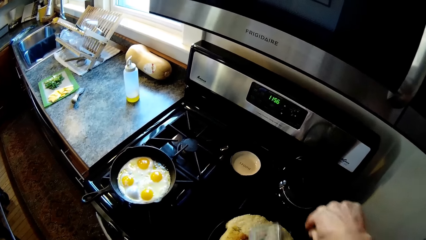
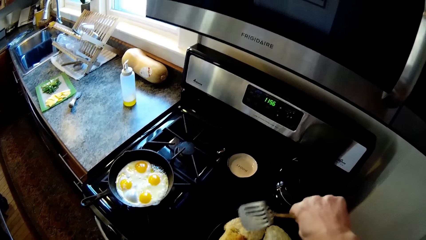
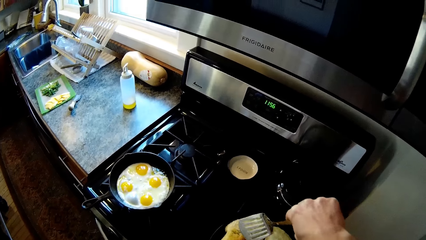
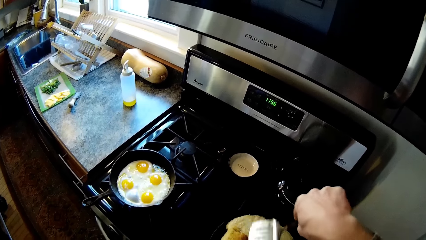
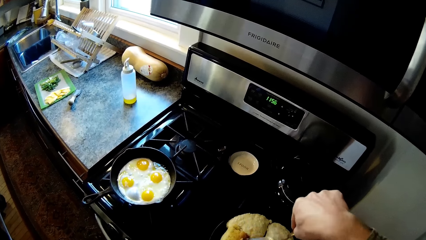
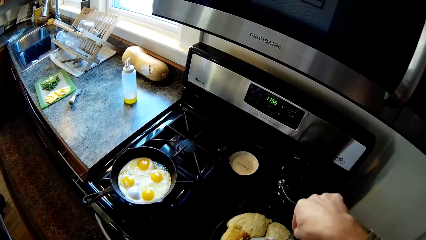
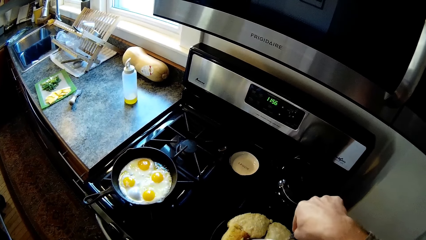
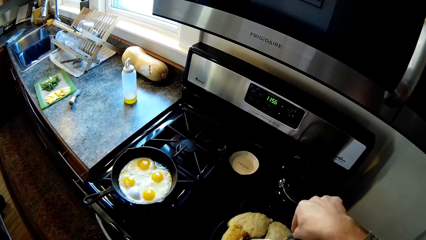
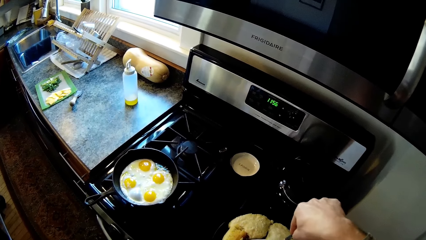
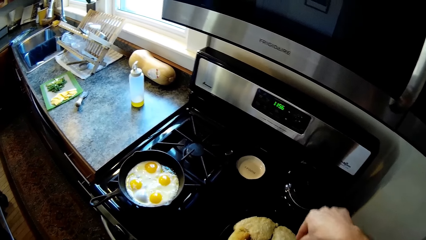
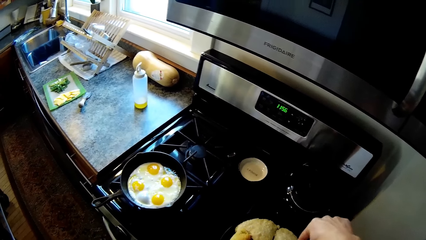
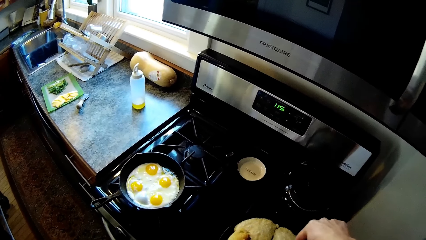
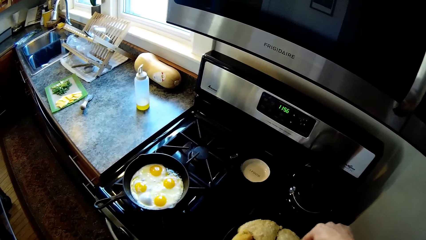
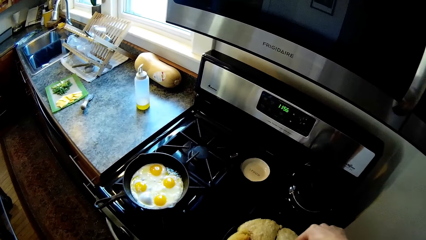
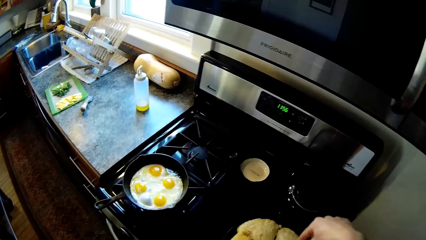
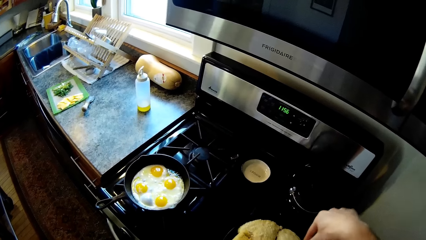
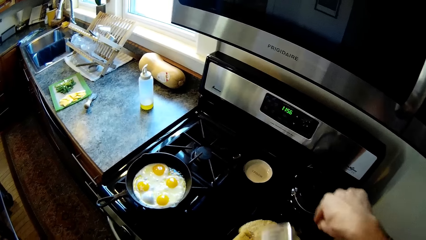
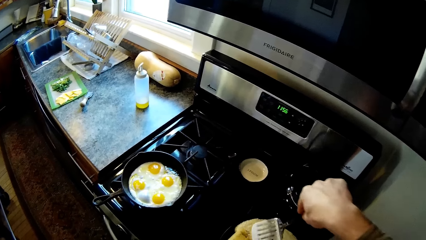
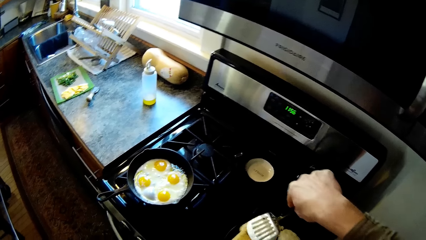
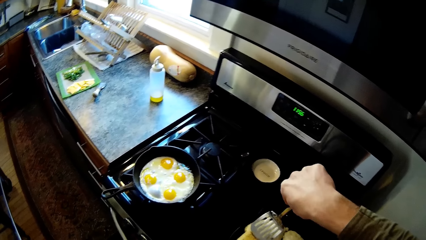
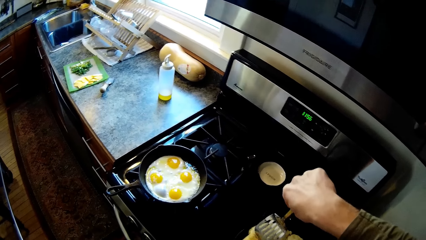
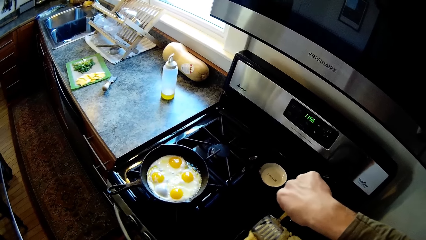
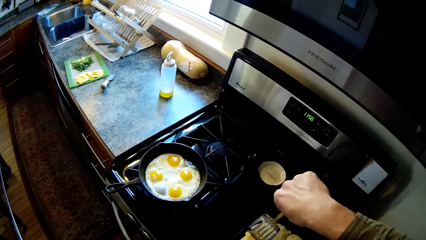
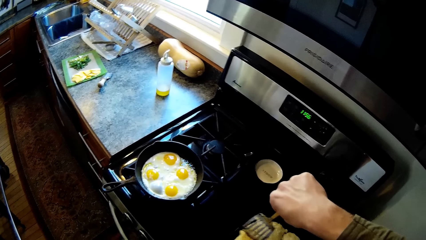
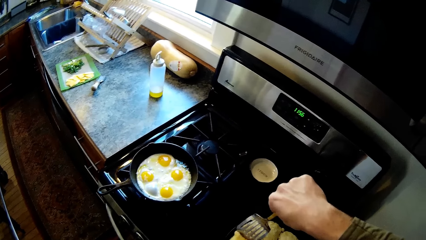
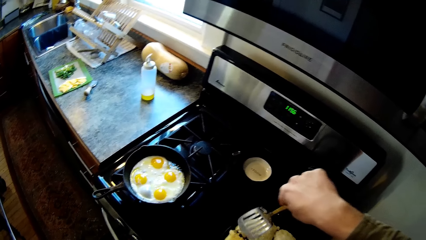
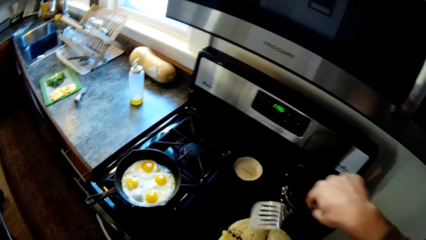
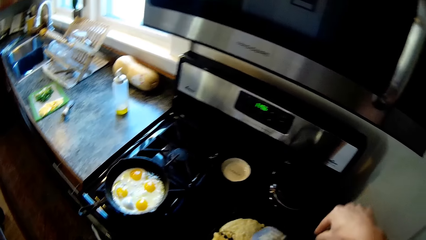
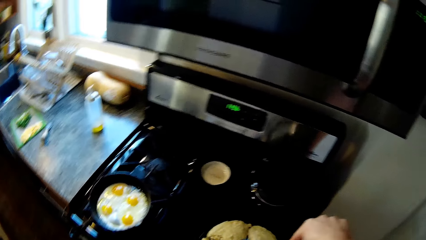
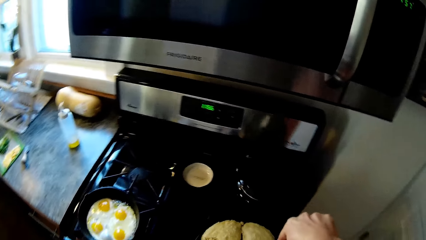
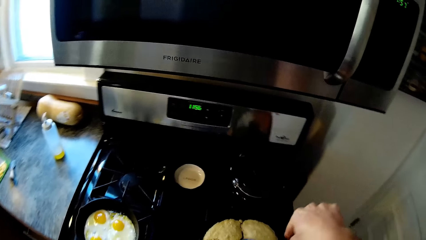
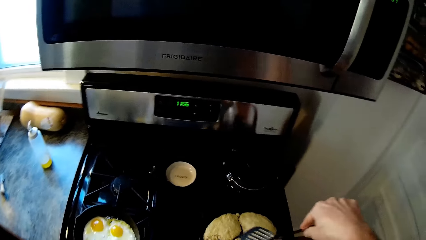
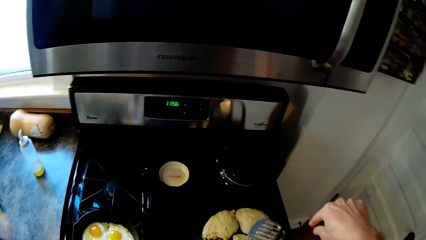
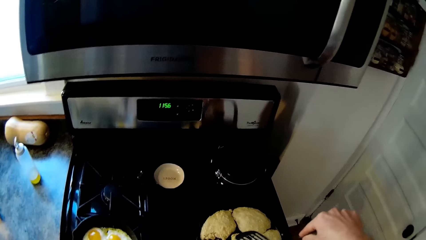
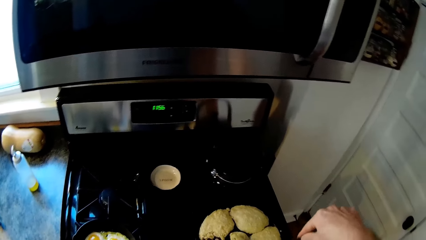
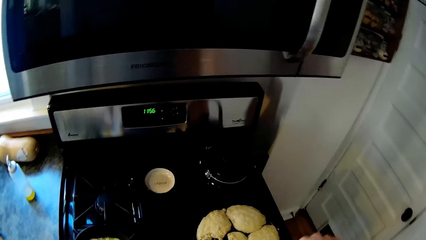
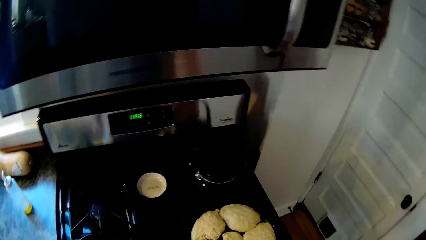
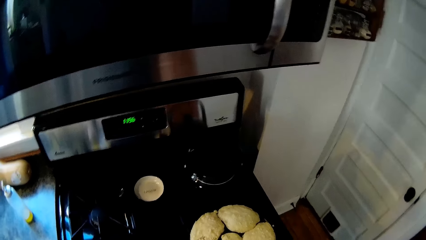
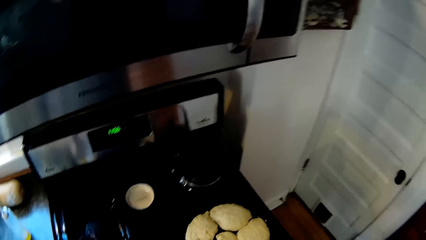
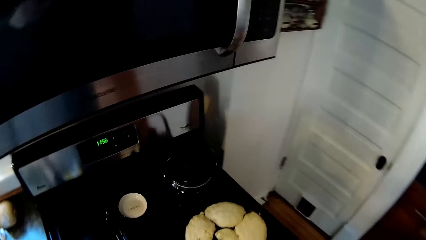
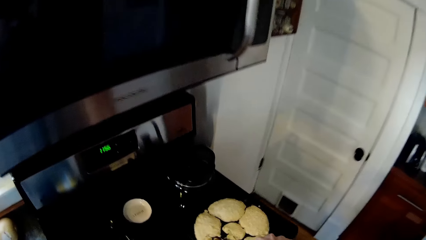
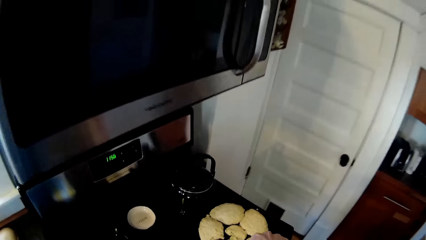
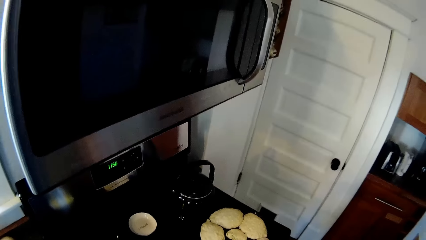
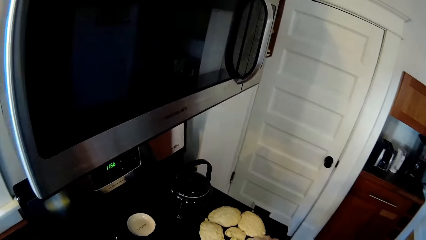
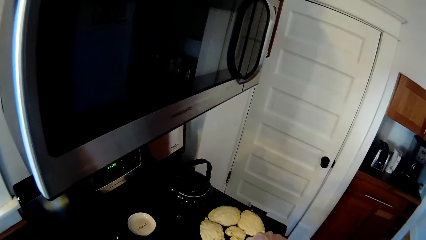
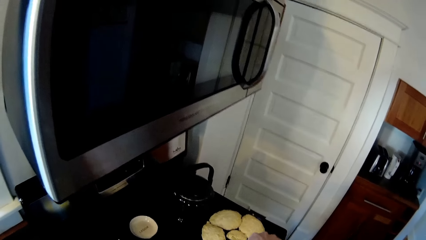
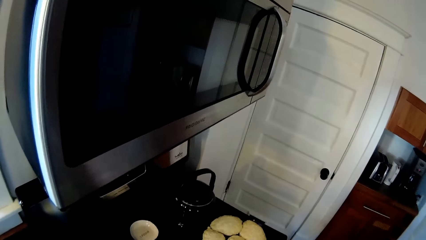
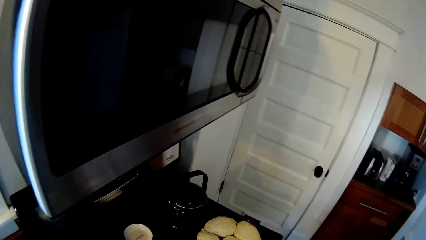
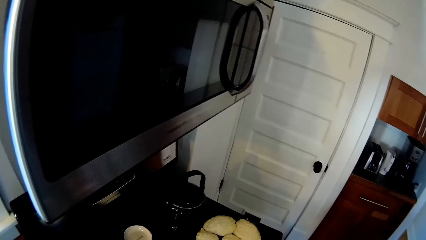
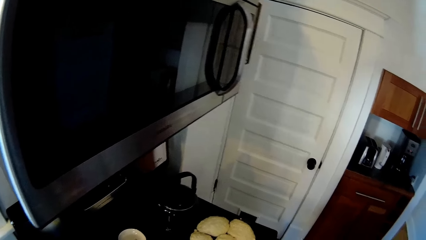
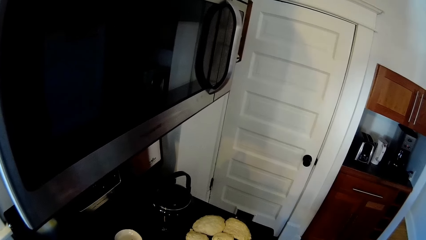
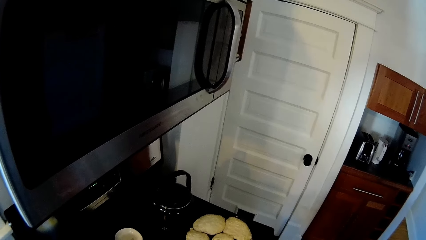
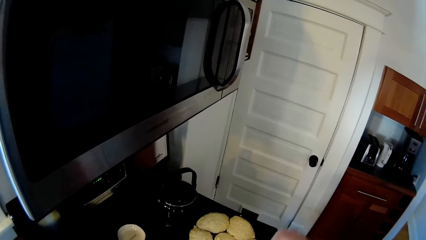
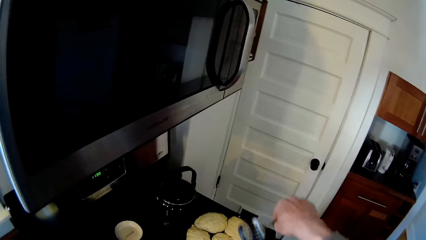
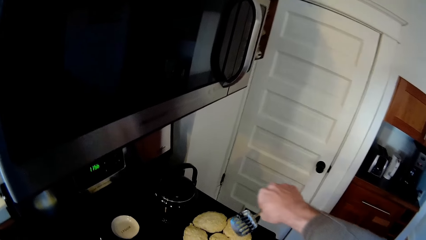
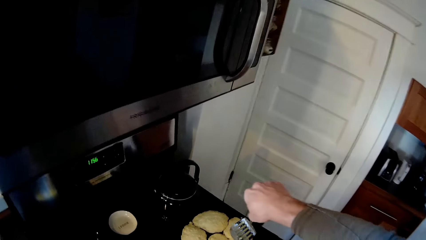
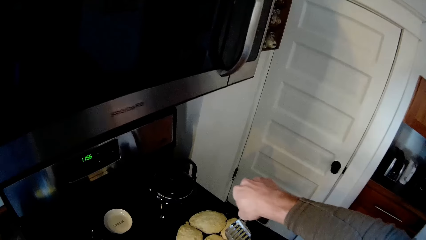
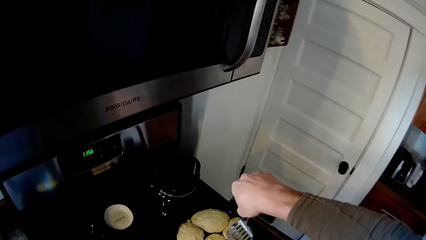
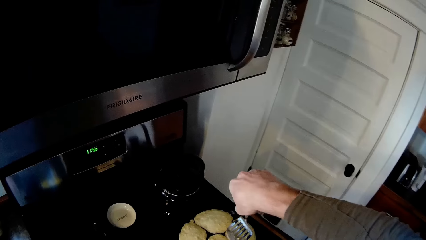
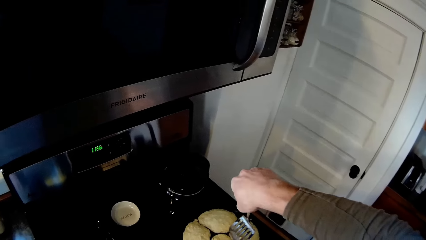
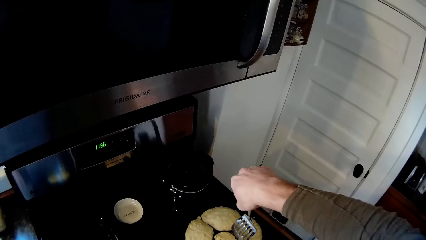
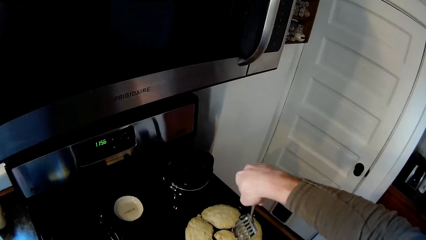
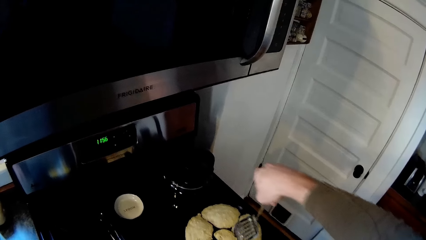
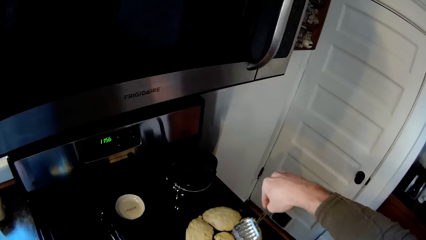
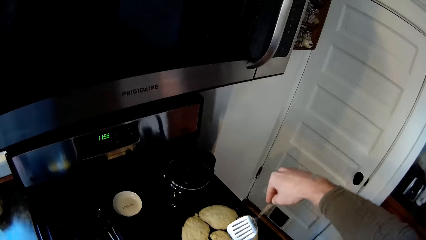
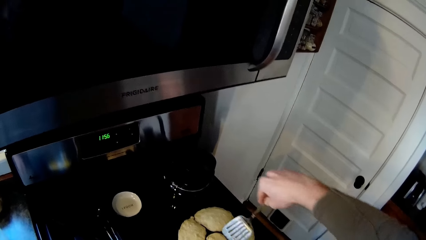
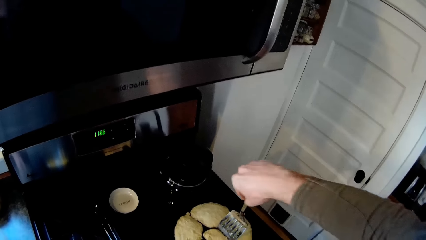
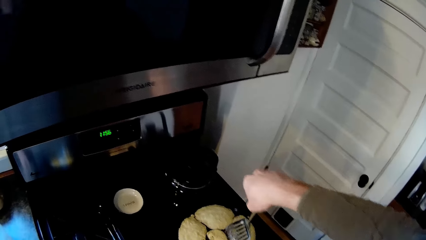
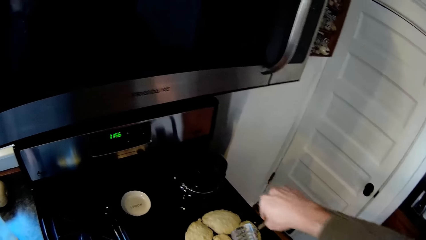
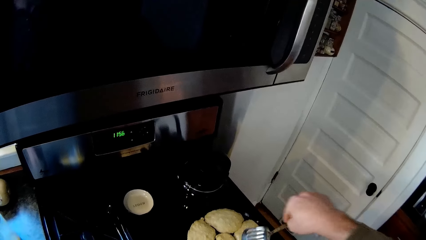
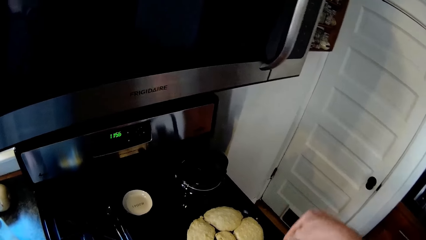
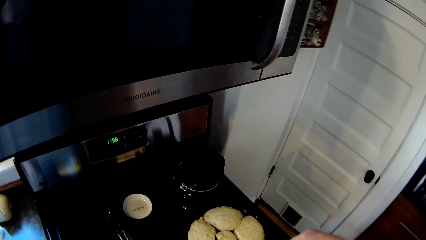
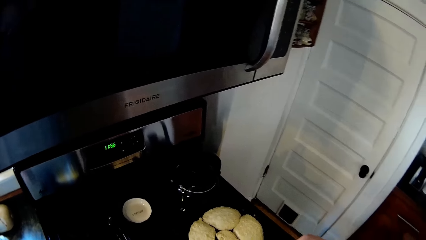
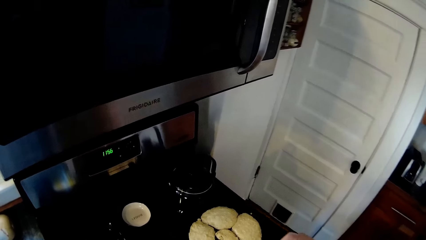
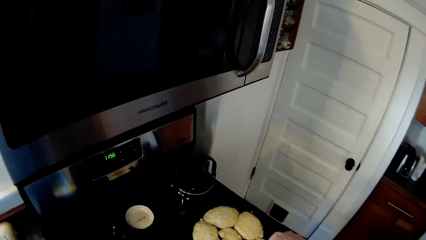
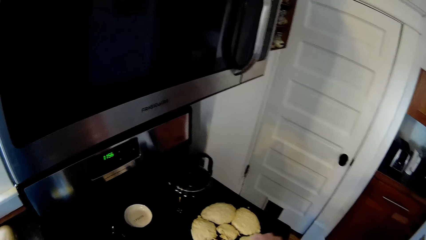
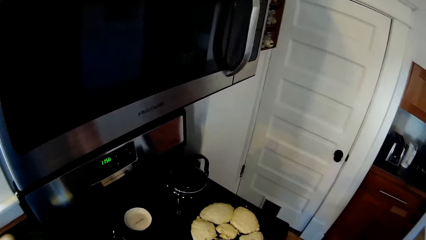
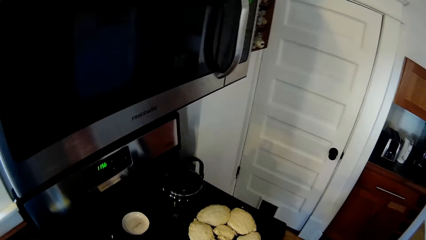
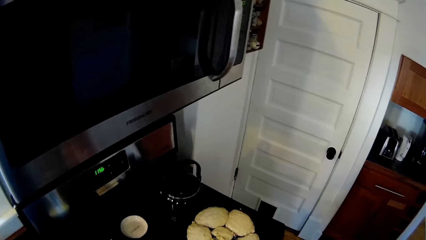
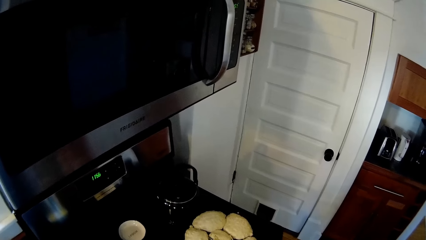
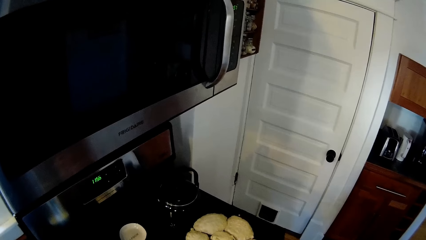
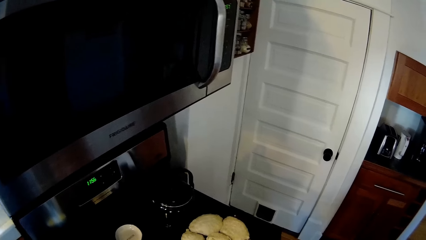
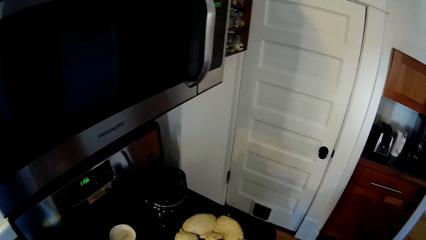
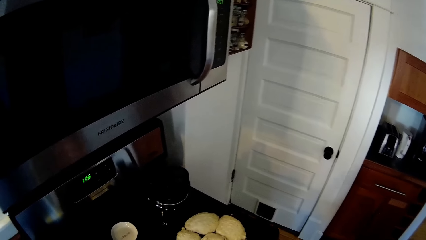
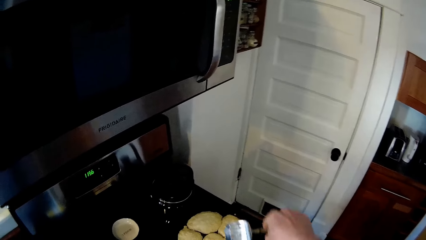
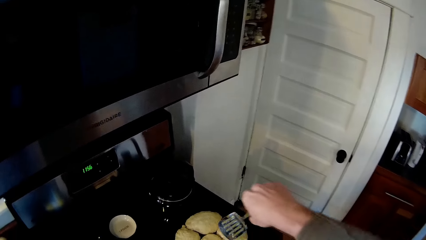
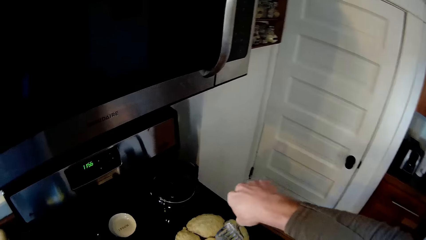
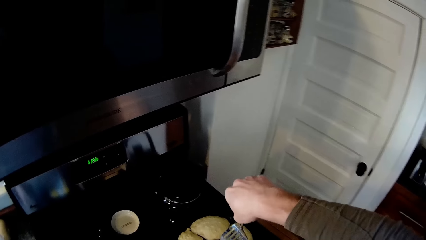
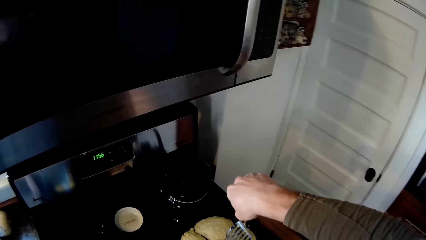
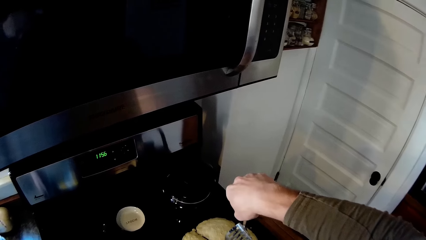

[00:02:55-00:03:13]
The camera wearer scrapes a piece of pancake with the pancake turner in his right hand.
